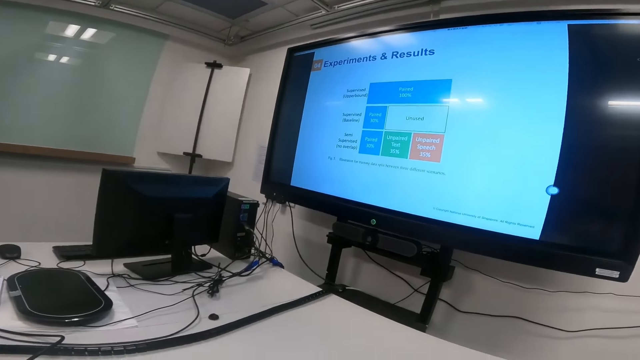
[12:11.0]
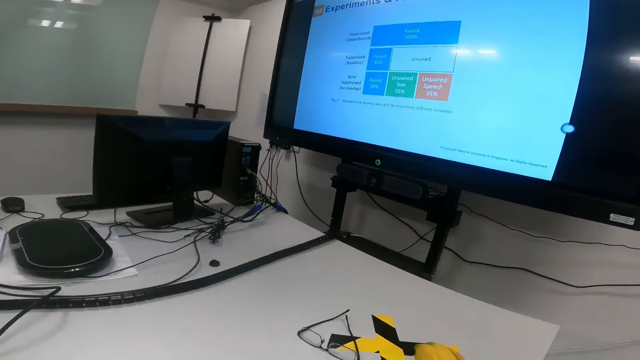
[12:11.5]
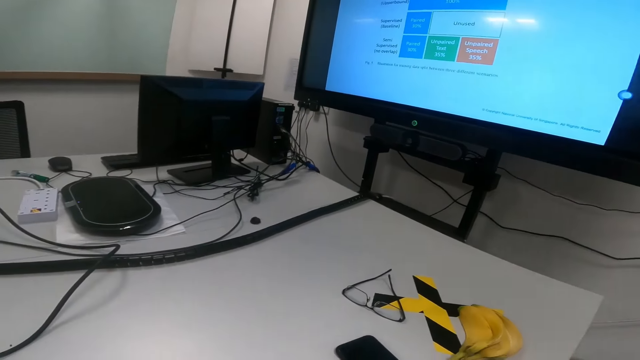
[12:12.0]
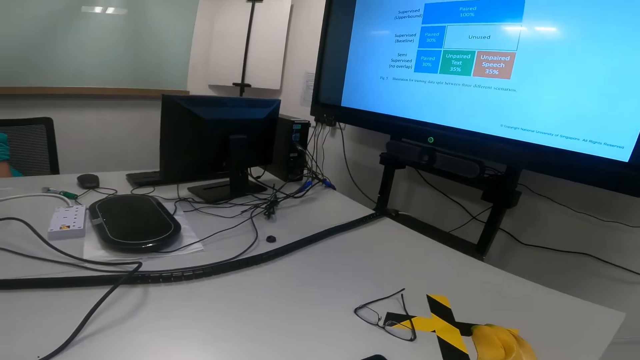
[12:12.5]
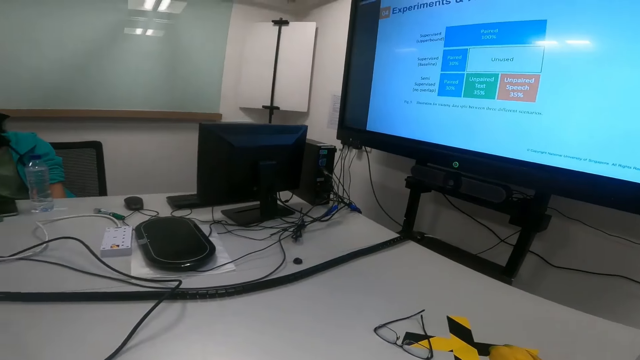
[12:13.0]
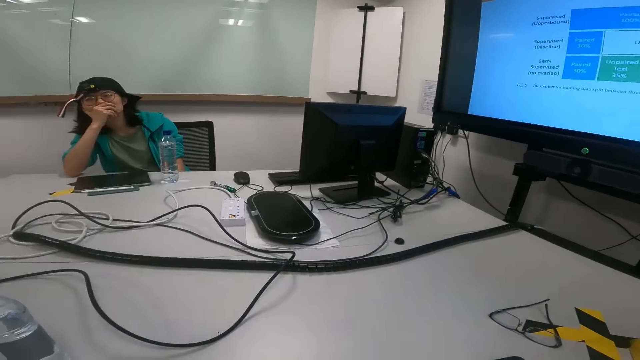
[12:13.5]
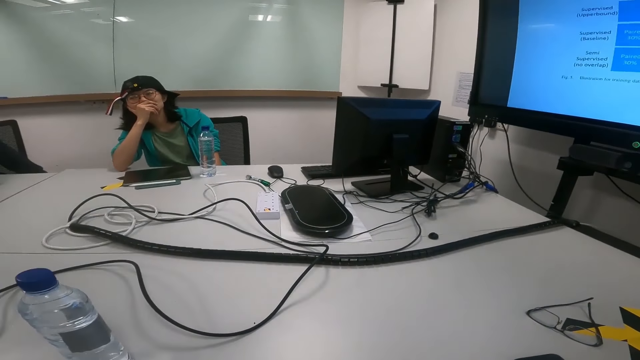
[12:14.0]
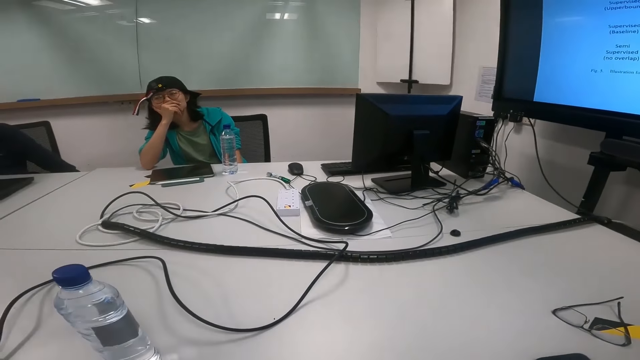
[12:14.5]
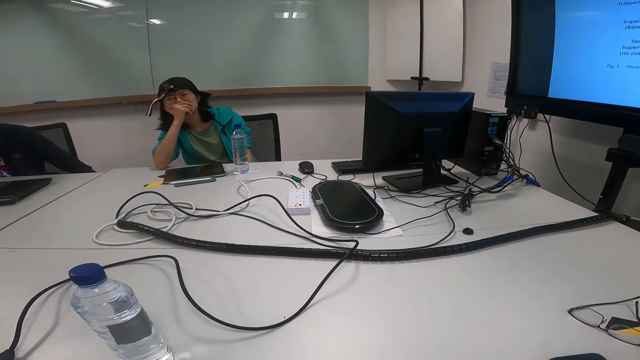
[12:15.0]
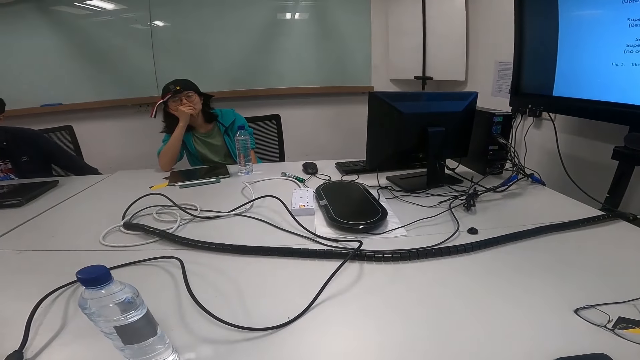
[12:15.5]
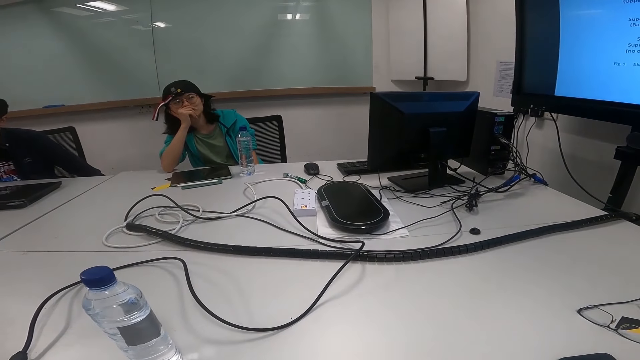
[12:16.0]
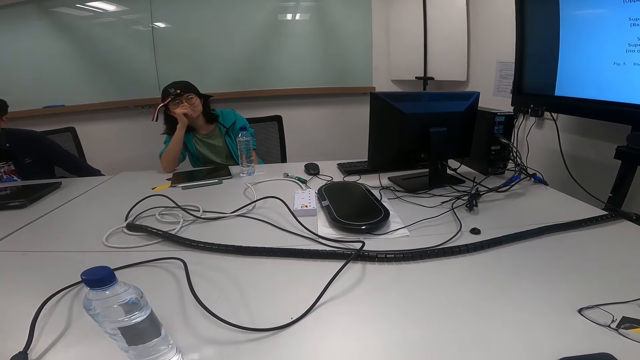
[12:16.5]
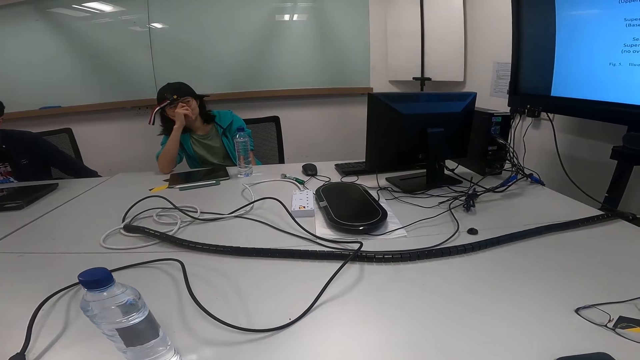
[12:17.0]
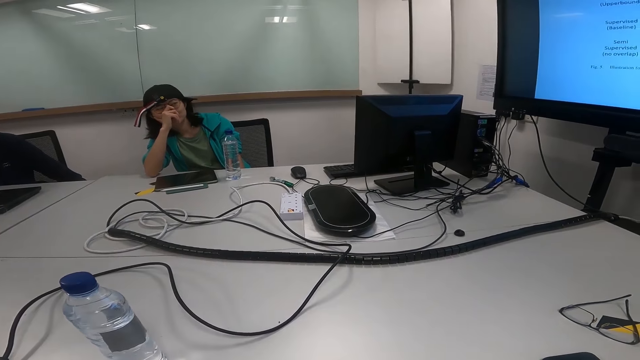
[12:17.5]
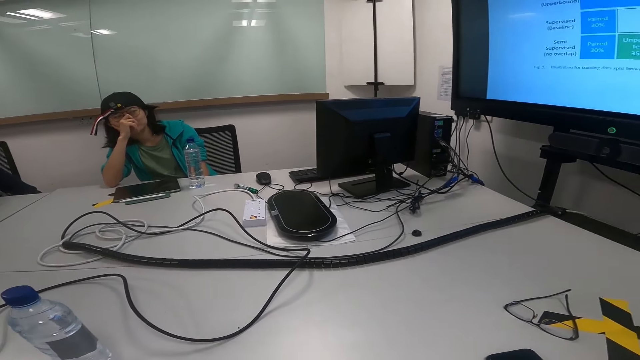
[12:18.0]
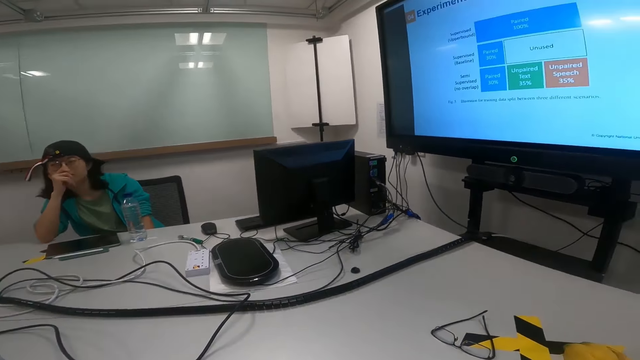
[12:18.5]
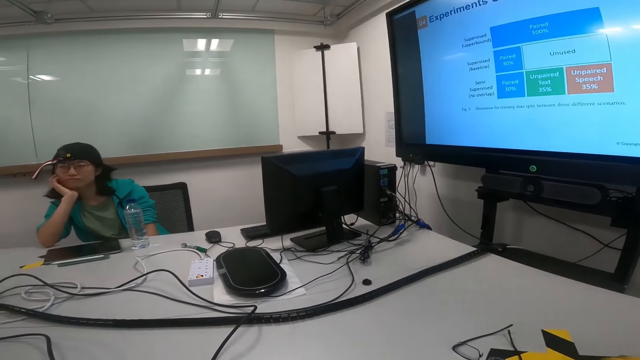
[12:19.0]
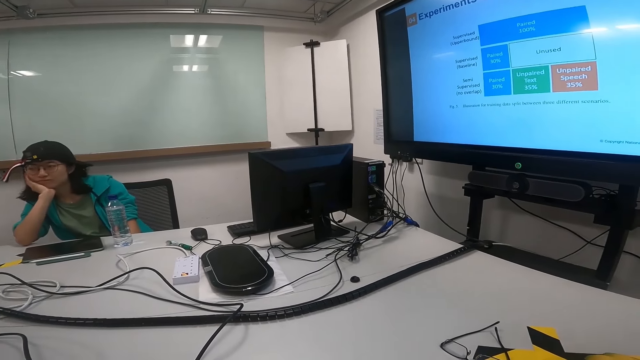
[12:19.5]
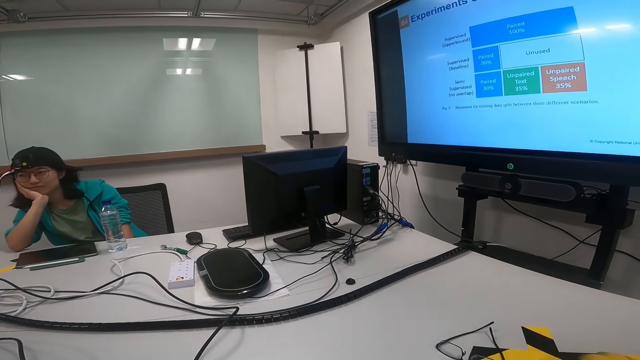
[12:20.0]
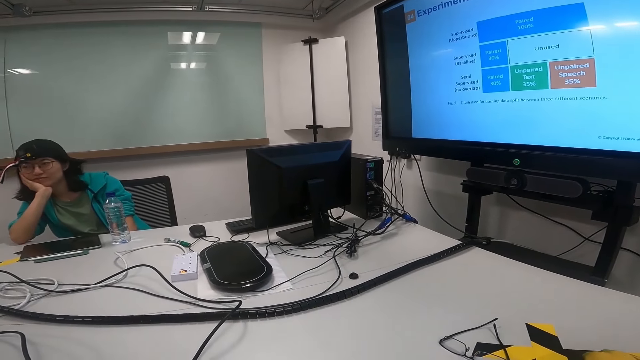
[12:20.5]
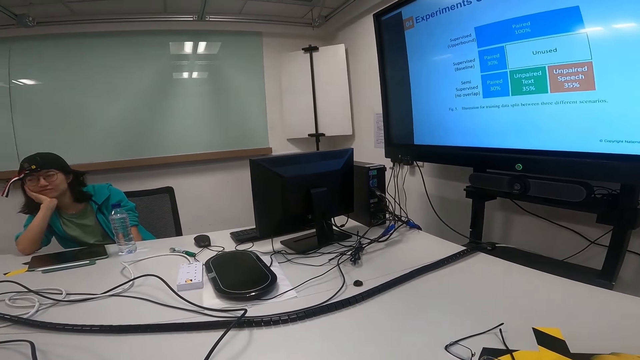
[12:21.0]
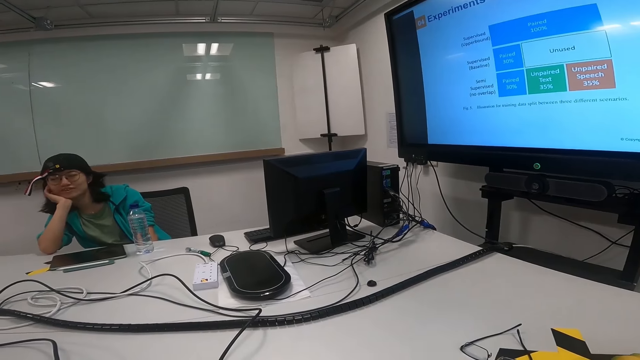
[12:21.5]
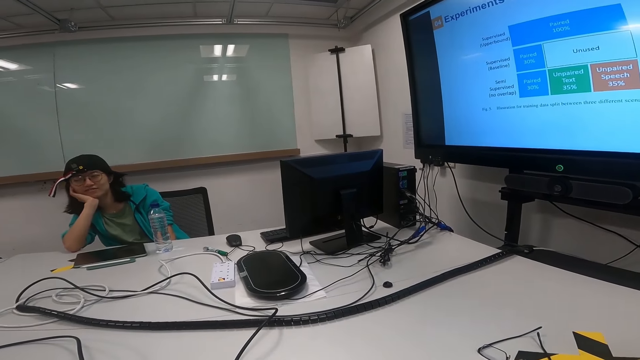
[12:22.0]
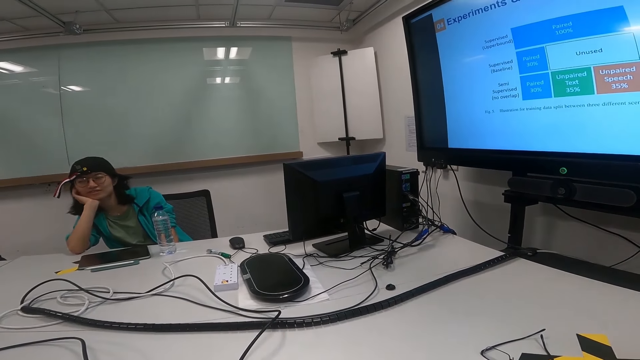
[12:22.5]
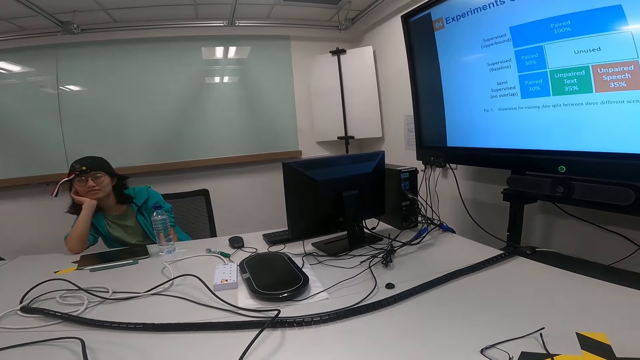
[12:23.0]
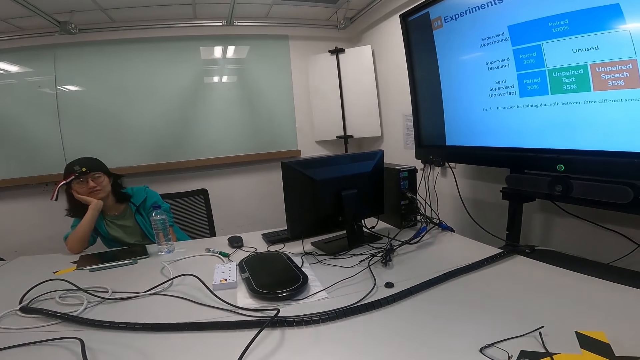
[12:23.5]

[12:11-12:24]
The camera wearer looks around. They look at the phone. They look at a woman. They look at the screen. The woman touches the face.

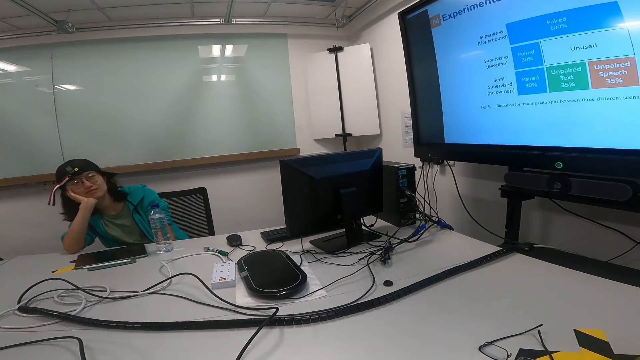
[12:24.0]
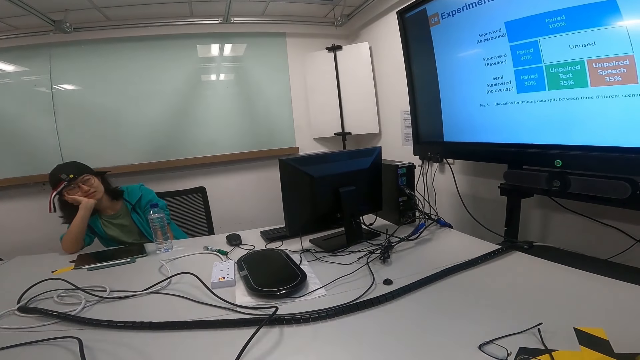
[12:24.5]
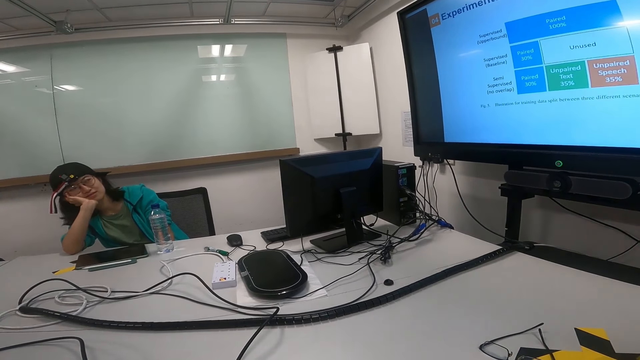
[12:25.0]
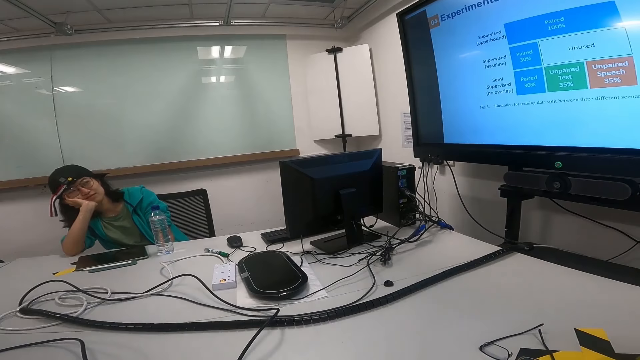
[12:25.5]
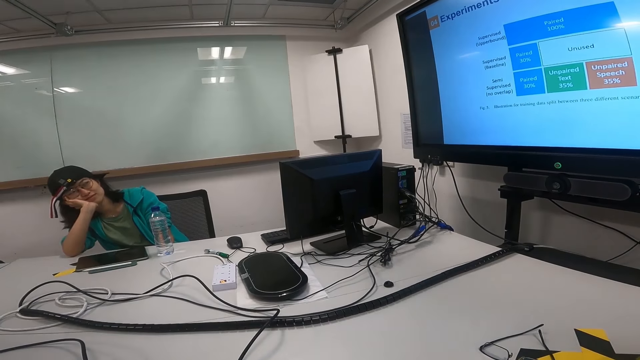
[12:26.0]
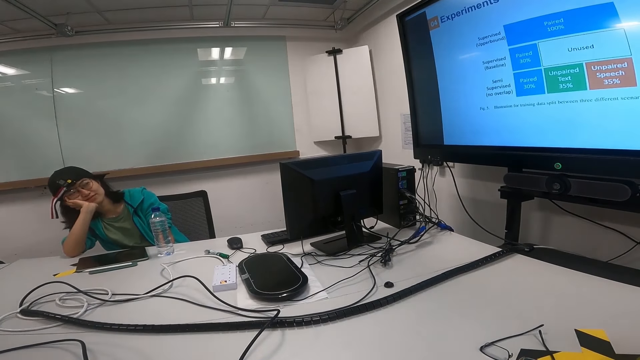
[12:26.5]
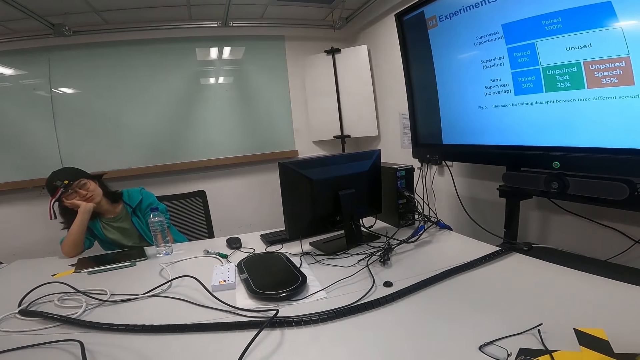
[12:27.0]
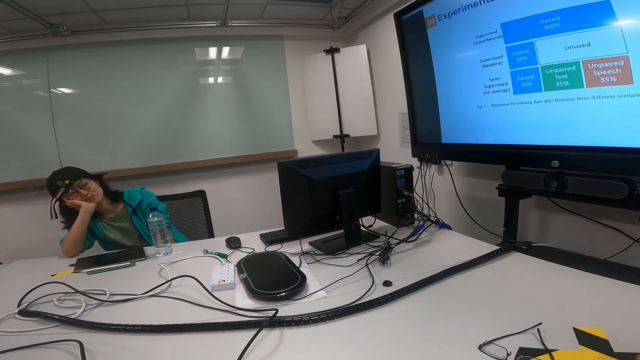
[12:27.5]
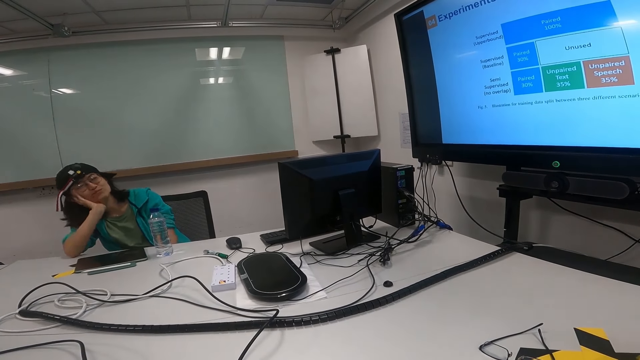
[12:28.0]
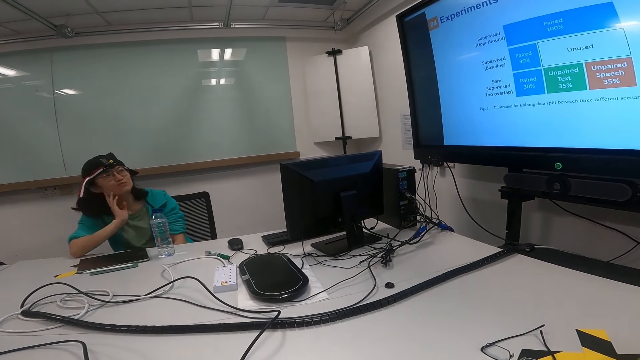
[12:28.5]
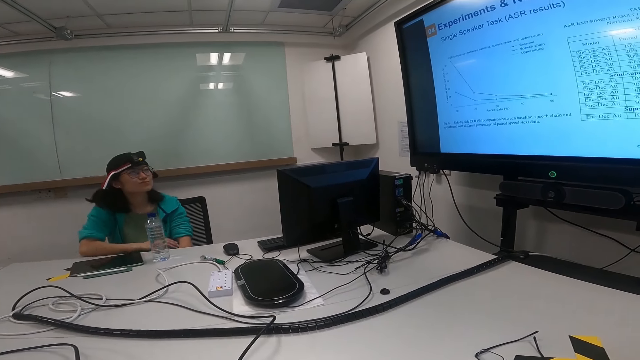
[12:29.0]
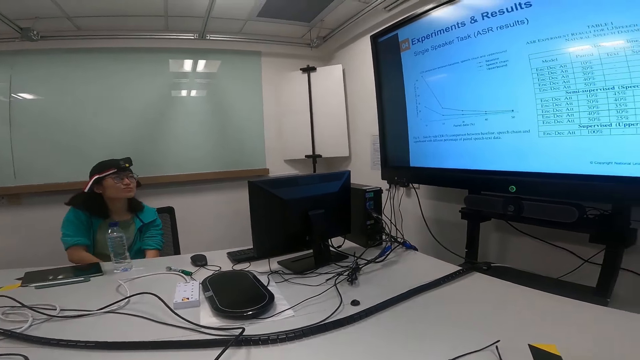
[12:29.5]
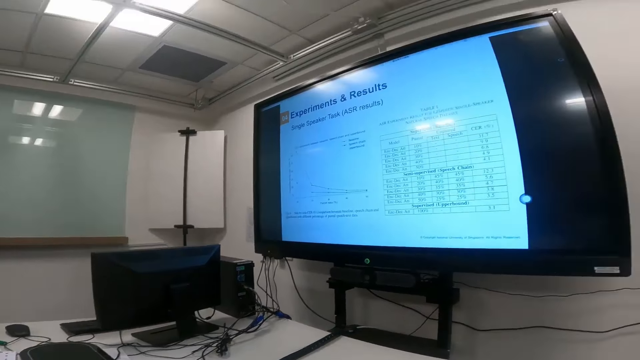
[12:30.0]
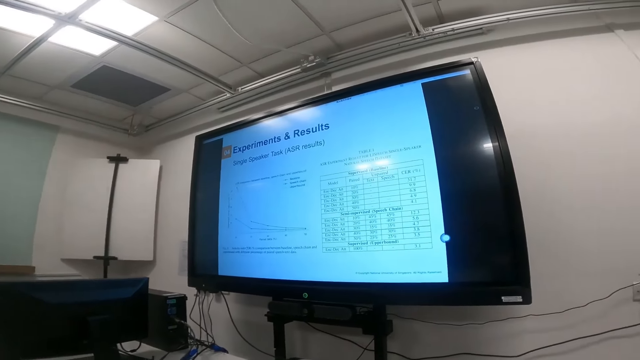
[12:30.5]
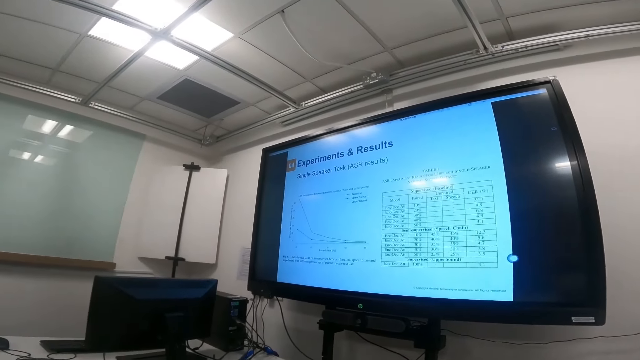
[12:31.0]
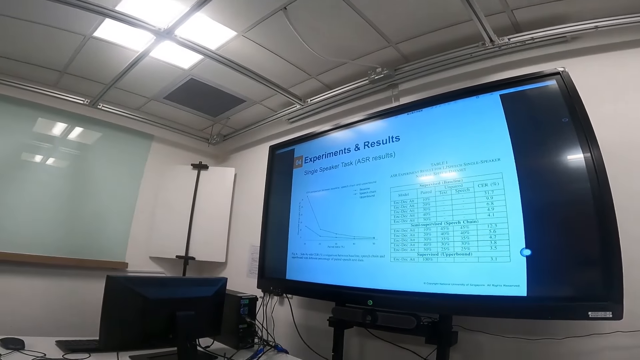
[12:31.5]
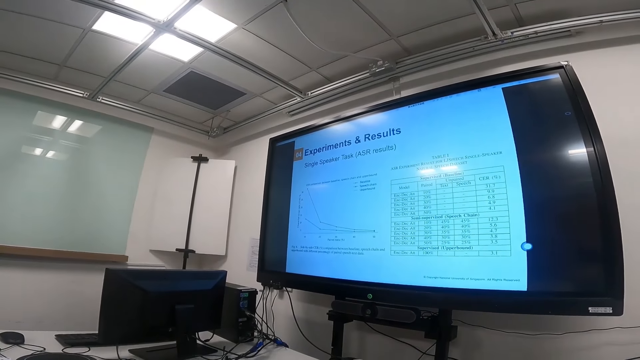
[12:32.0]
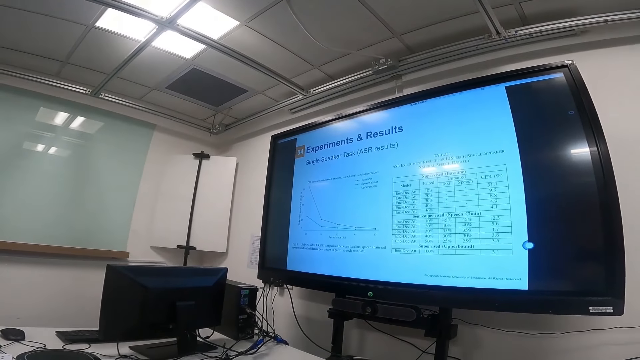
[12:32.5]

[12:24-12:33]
A woman looks at the projection screen manual. The camera wearer looks around.
